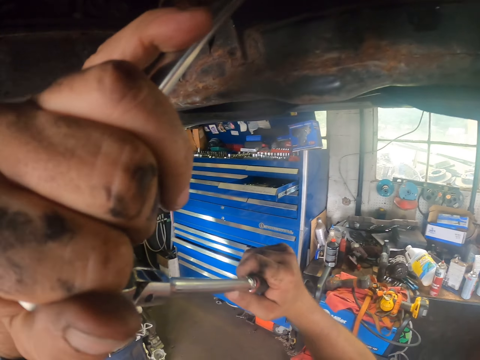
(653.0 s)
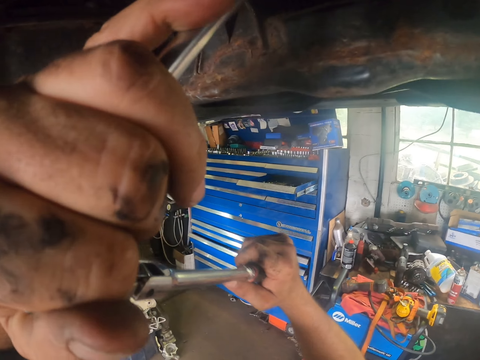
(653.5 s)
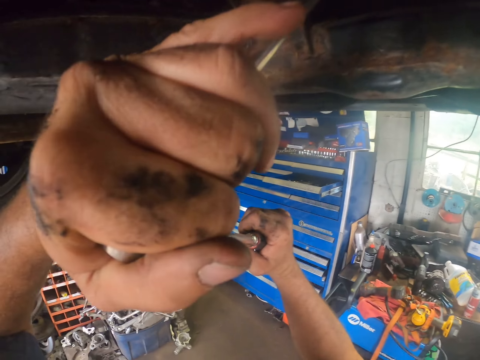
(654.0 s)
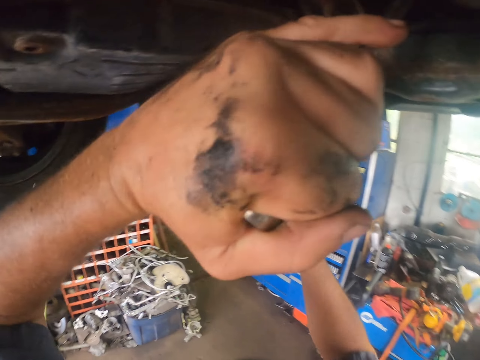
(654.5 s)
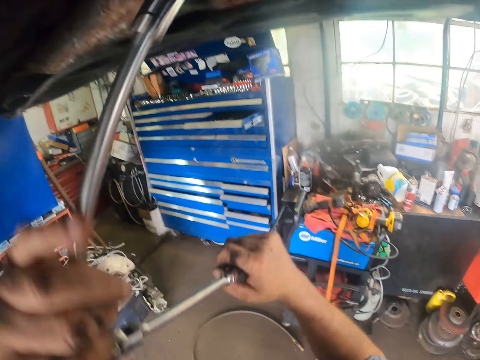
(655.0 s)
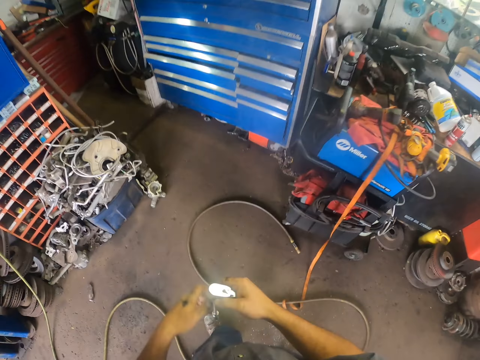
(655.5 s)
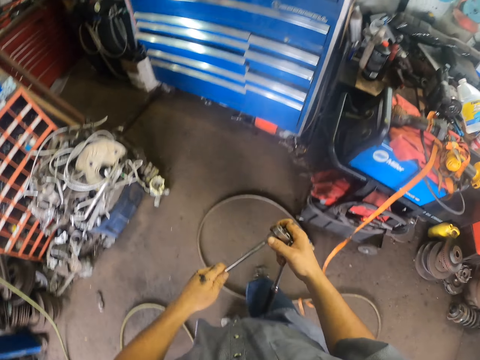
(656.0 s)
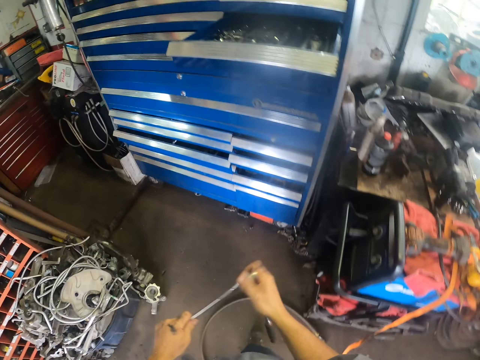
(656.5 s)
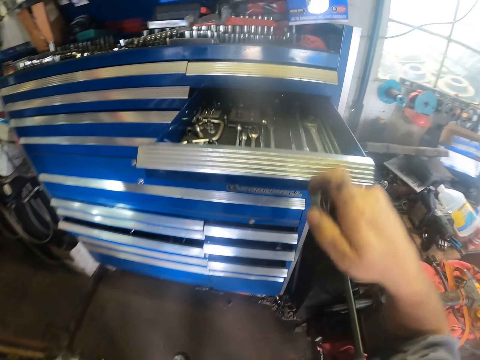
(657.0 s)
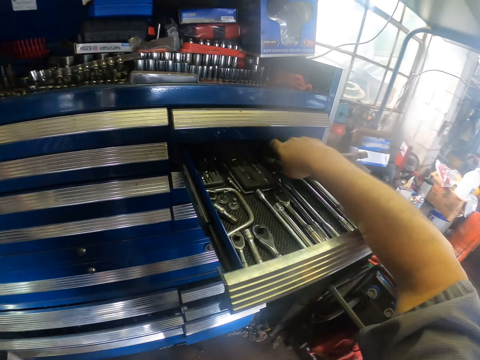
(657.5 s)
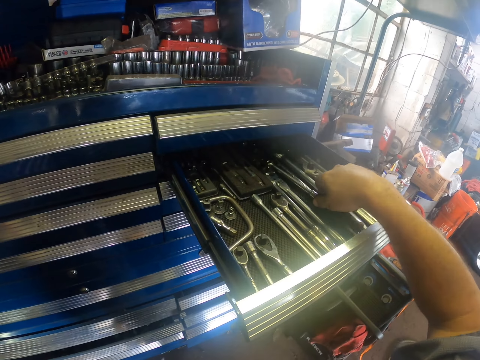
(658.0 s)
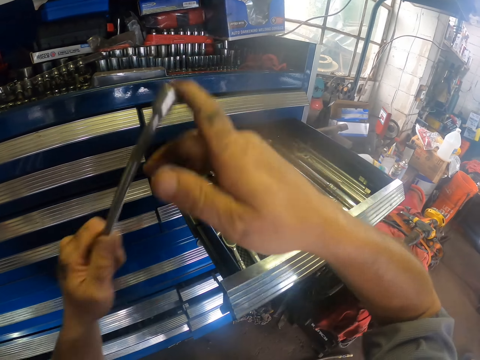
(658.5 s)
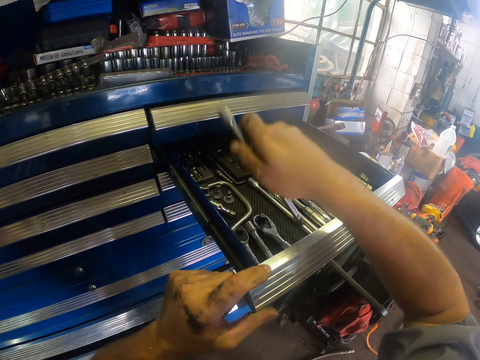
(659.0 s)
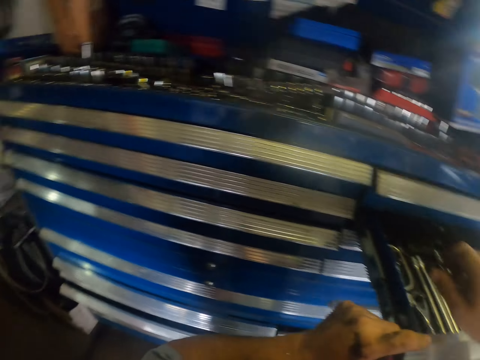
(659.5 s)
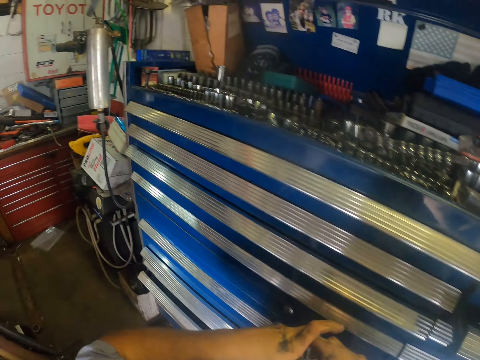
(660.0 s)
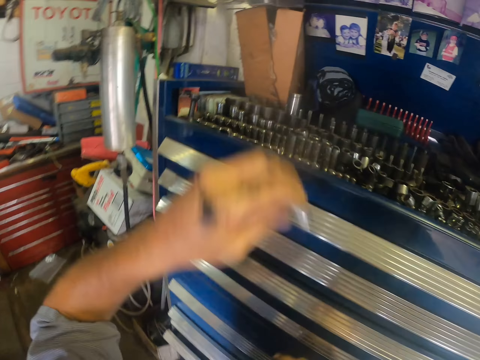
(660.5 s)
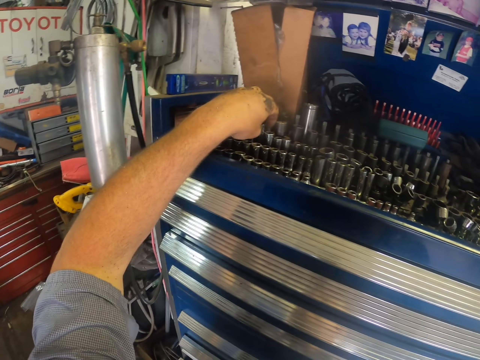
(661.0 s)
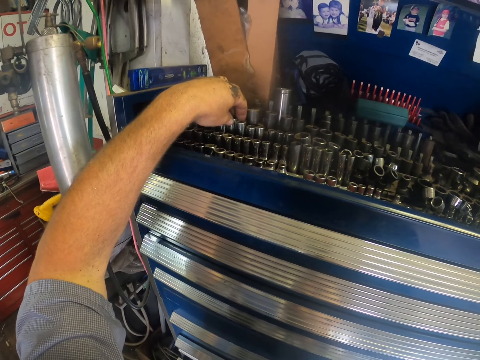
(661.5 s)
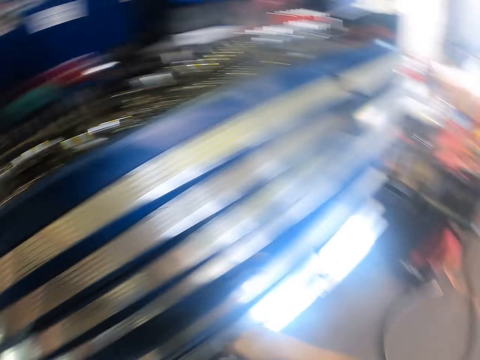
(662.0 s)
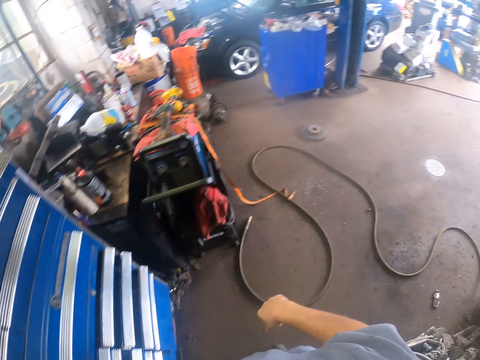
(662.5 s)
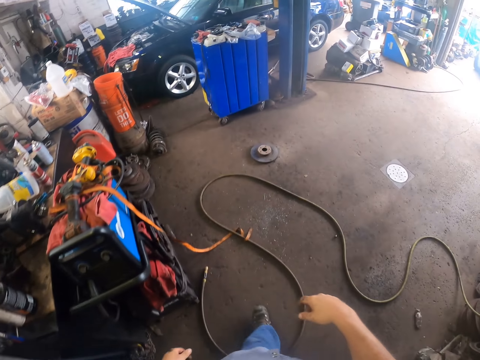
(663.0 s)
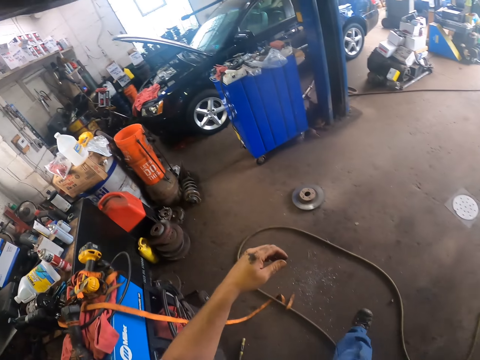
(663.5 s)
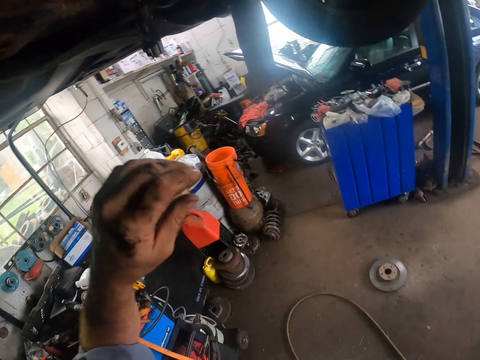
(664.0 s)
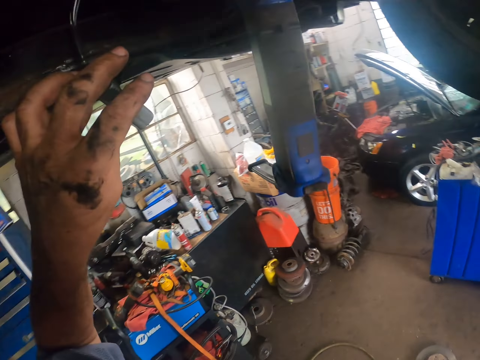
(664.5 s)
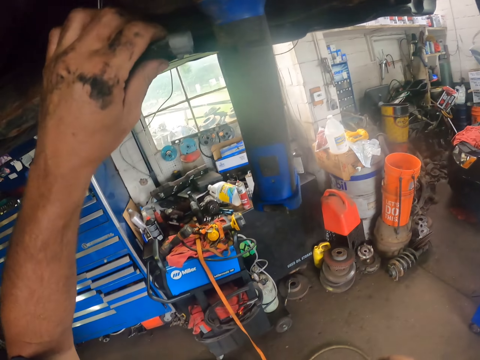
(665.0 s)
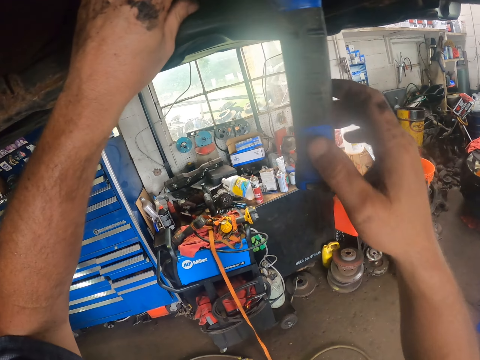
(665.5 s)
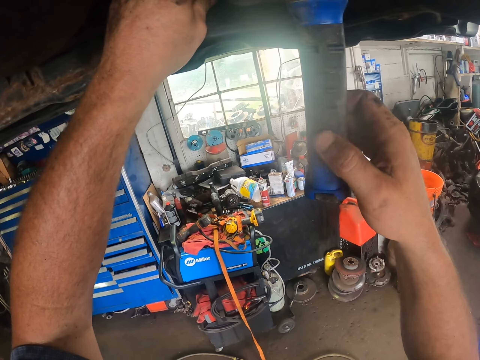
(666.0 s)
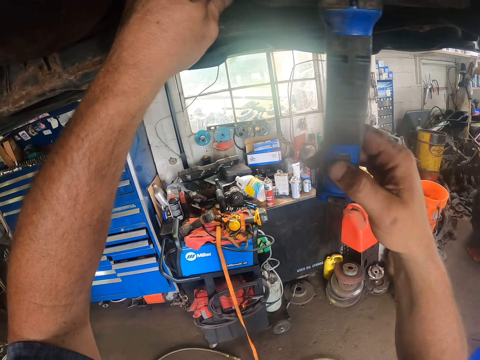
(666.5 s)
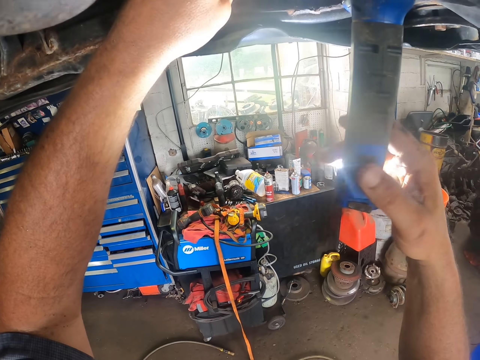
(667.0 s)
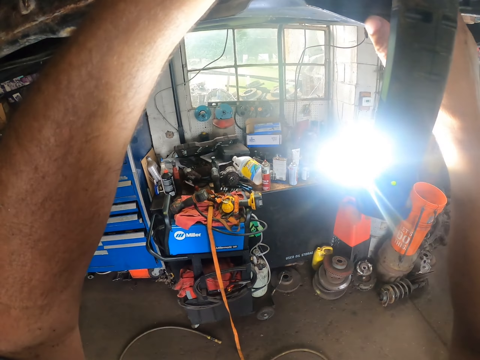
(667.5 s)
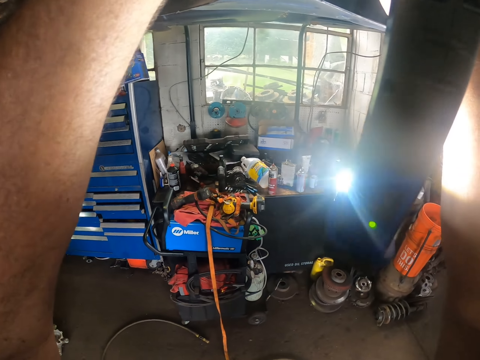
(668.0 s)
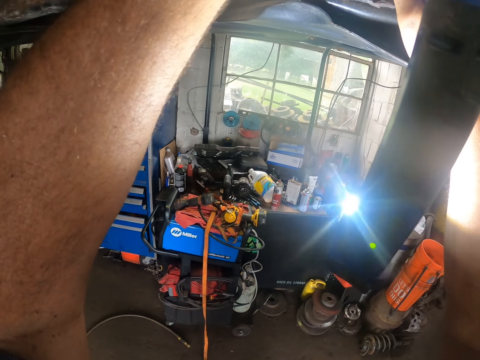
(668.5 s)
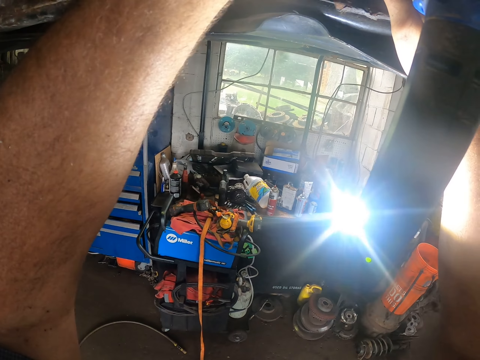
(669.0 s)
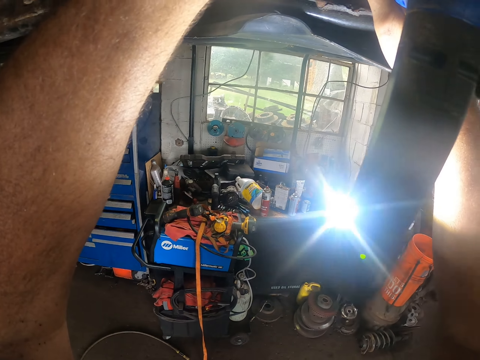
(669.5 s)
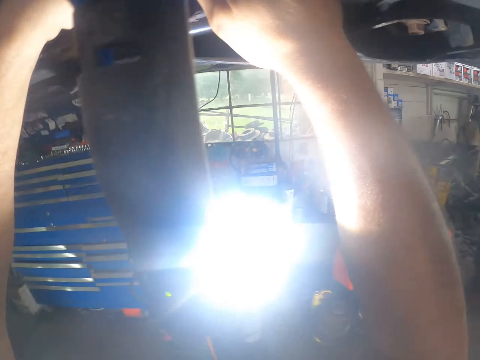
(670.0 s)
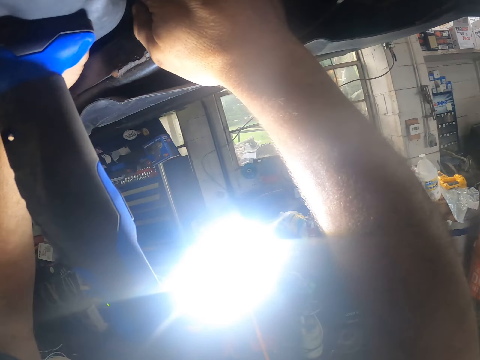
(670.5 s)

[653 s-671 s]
The camera wearer removes a drill bit on the wrench. They put the drill bit in the drawer. They close the drawer. They put the drill bit on the drawer. They walk in the workshop. They align a spare part. They switch on a torch. They do something. They fix wires on the spare part.

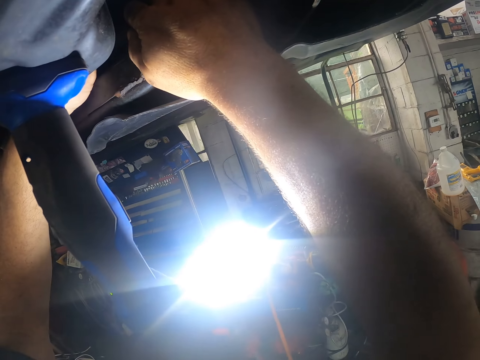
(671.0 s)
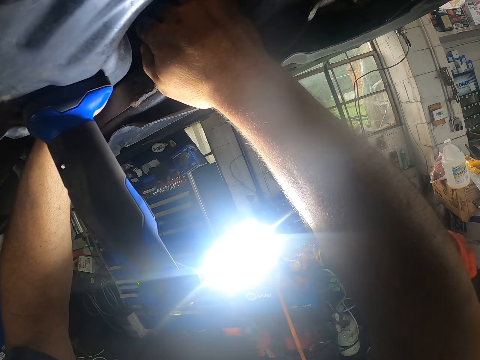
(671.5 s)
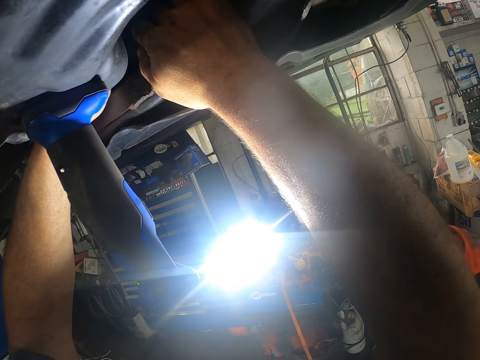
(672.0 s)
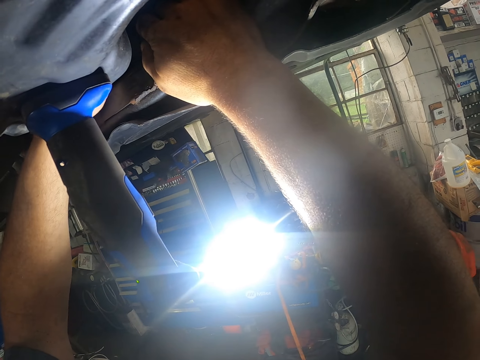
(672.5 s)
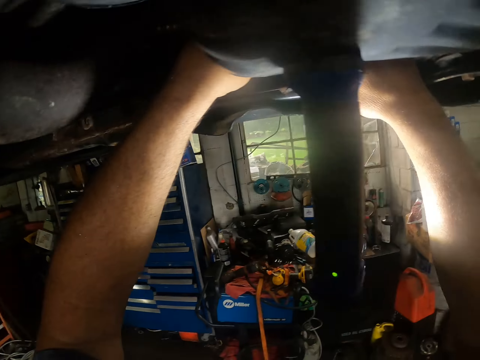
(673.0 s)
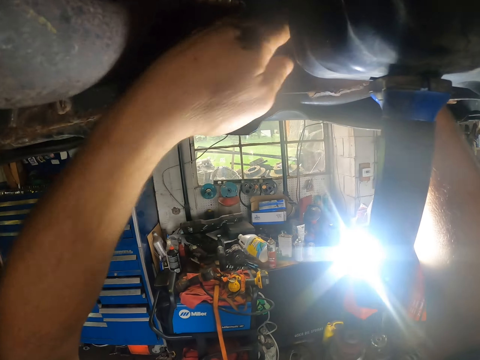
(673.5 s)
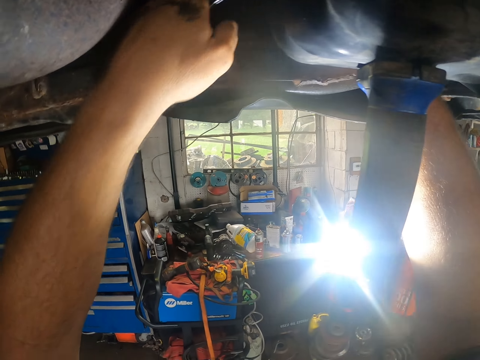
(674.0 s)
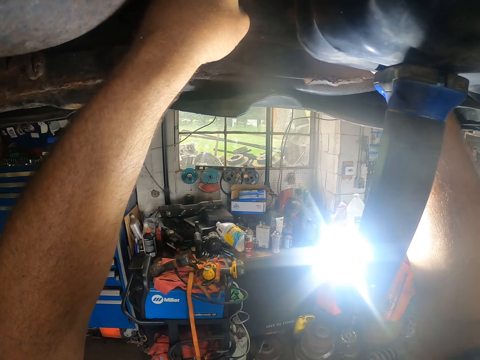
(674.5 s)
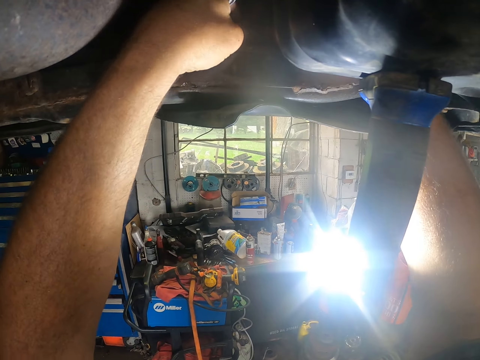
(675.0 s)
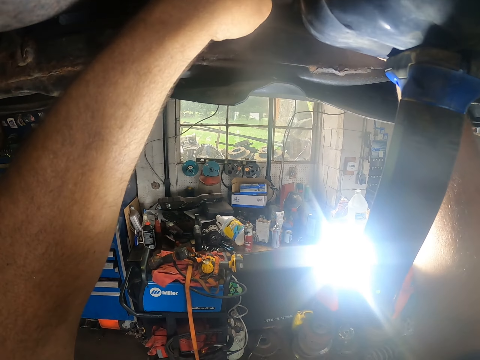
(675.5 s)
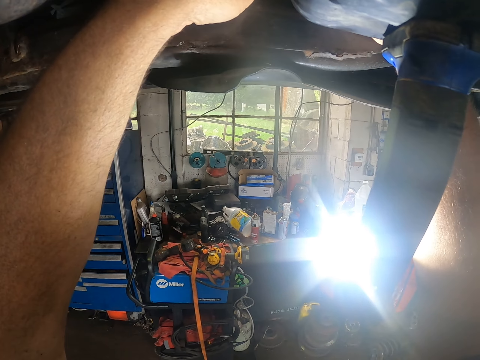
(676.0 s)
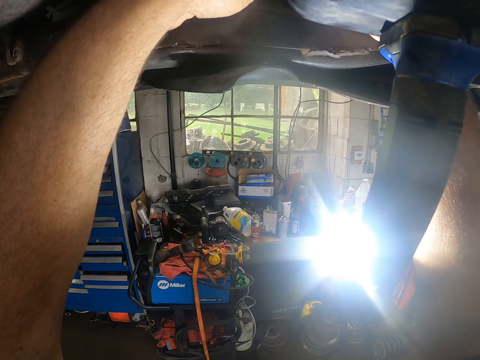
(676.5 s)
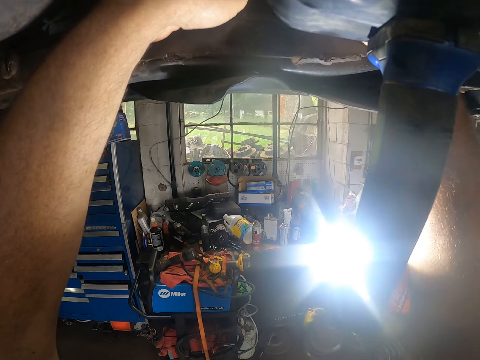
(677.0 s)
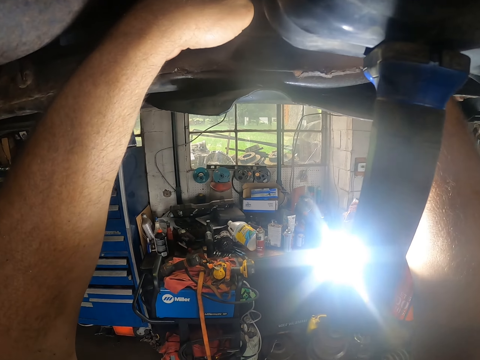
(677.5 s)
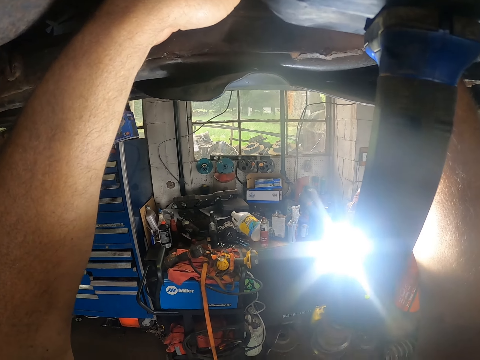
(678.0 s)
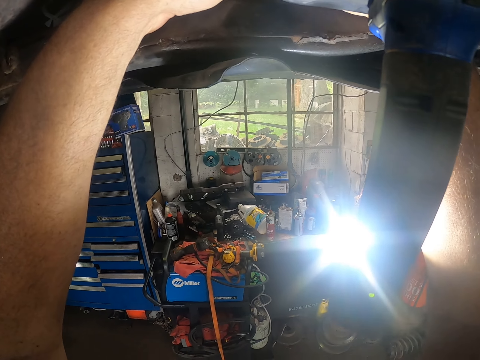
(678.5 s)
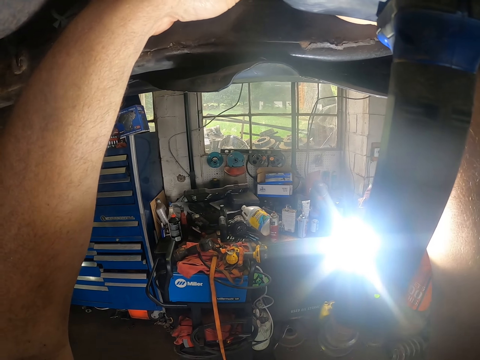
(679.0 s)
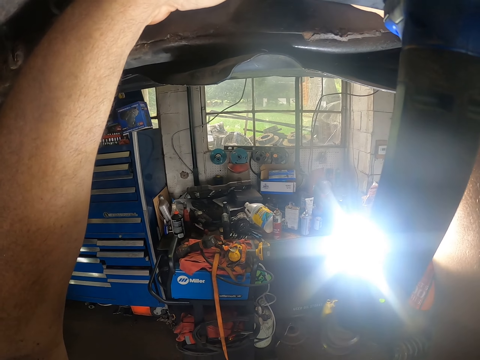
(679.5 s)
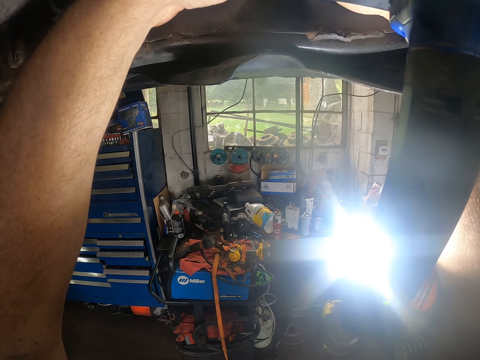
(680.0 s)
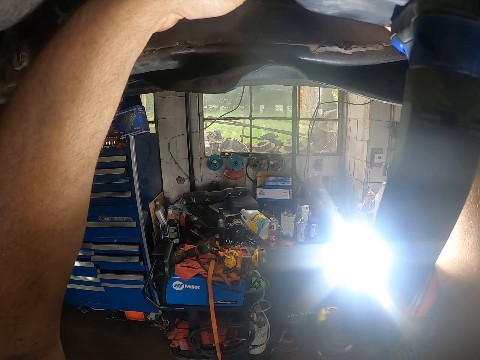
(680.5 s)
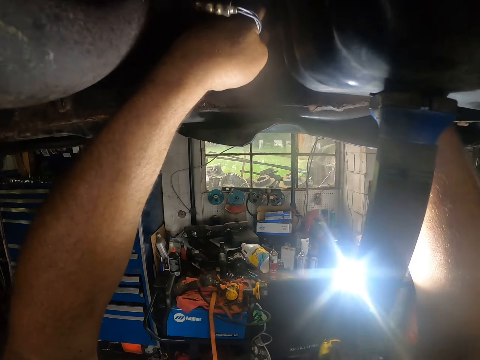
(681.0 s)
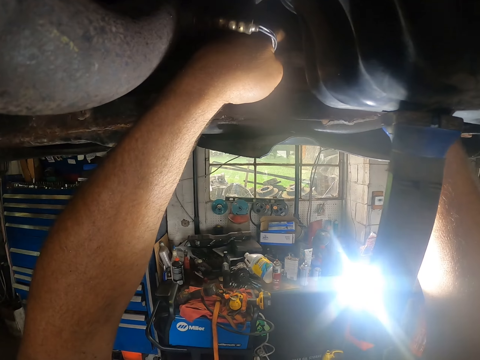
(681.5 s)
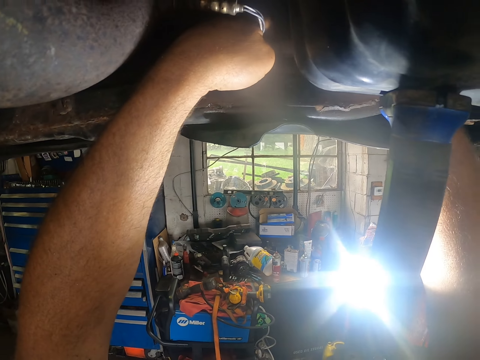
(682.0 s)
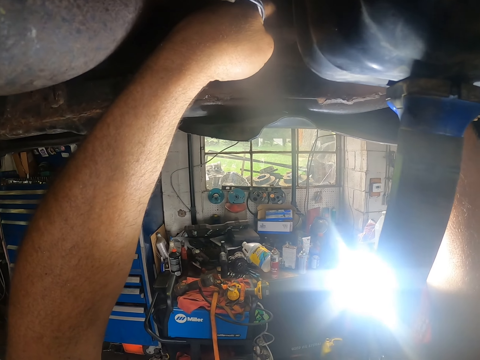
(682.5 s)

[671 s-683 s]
The camera wearer does something.
